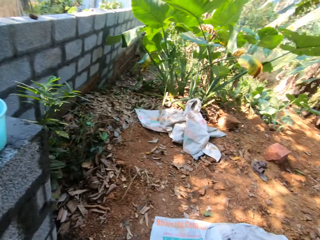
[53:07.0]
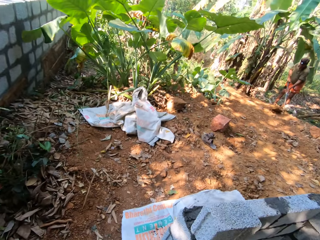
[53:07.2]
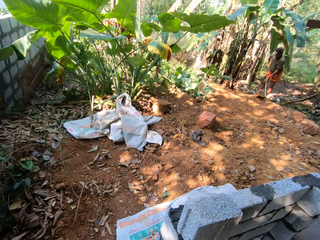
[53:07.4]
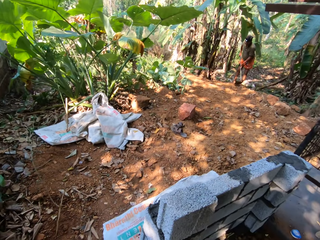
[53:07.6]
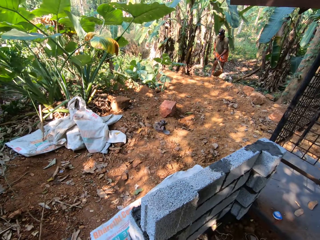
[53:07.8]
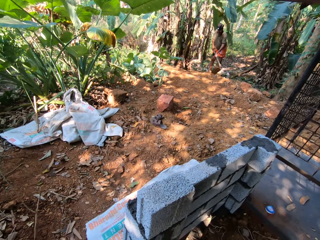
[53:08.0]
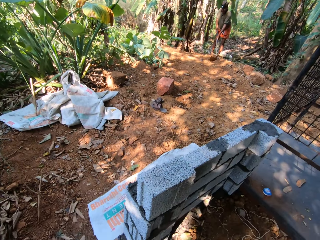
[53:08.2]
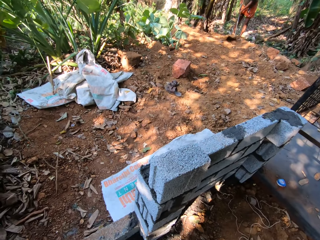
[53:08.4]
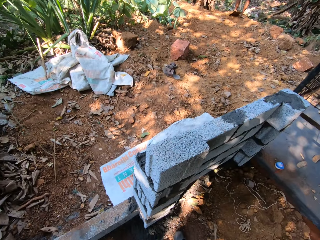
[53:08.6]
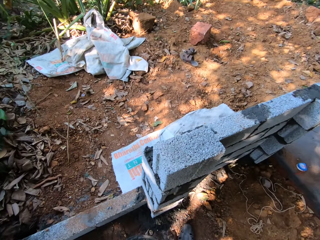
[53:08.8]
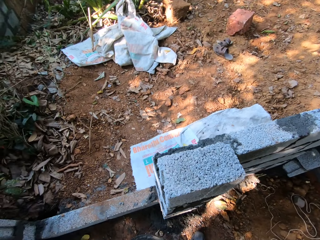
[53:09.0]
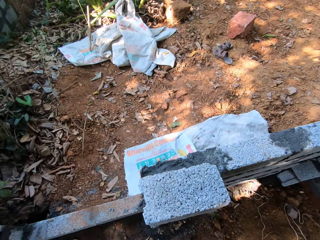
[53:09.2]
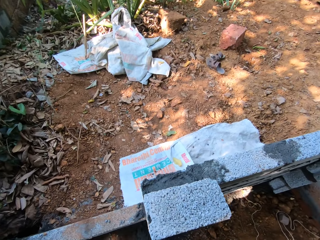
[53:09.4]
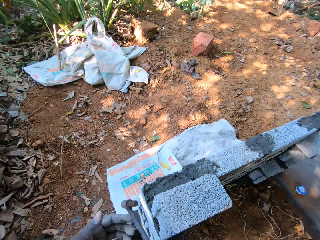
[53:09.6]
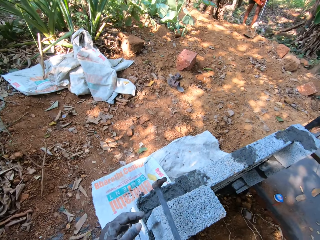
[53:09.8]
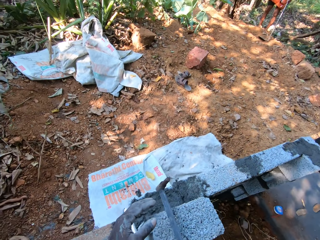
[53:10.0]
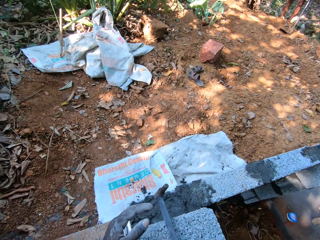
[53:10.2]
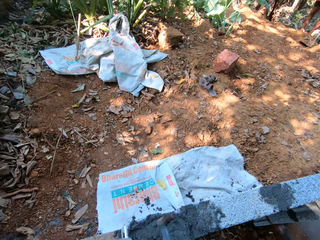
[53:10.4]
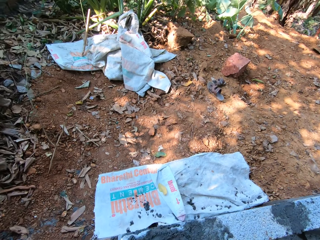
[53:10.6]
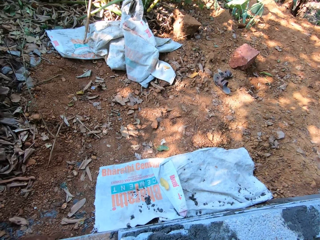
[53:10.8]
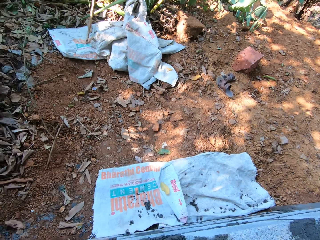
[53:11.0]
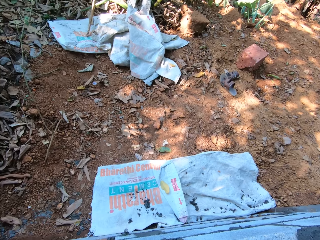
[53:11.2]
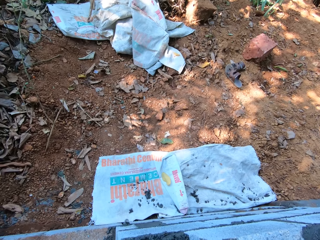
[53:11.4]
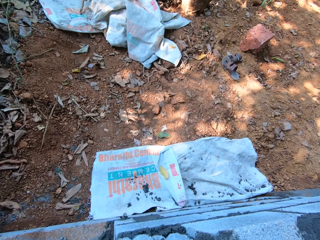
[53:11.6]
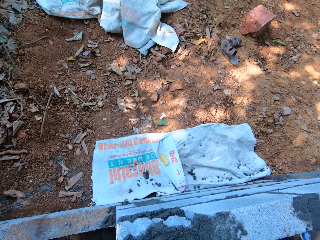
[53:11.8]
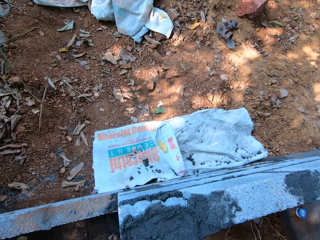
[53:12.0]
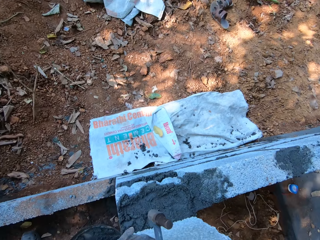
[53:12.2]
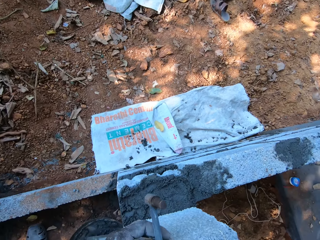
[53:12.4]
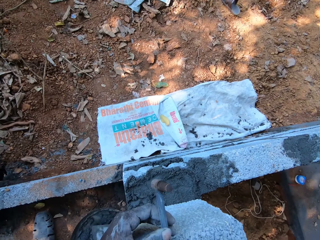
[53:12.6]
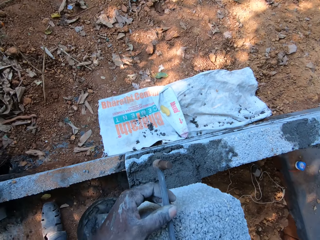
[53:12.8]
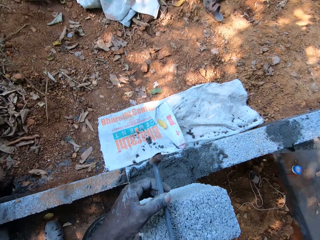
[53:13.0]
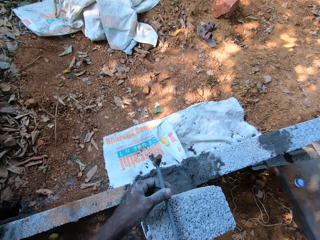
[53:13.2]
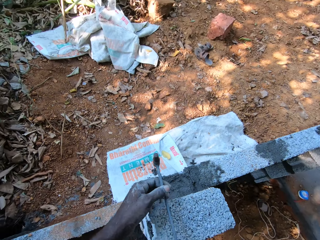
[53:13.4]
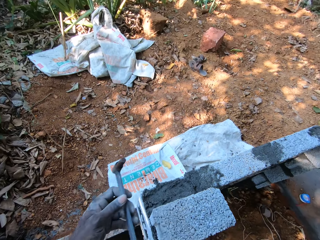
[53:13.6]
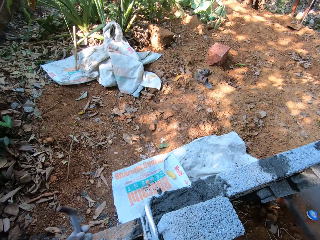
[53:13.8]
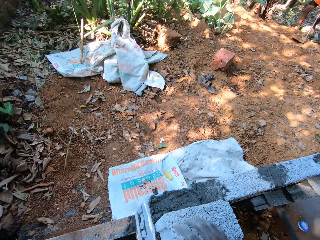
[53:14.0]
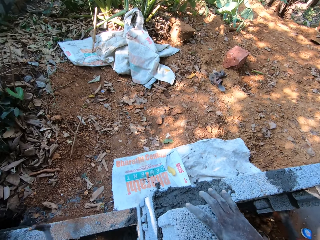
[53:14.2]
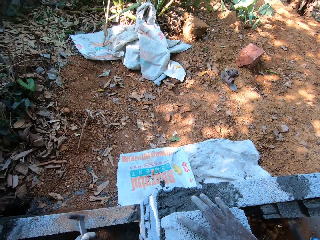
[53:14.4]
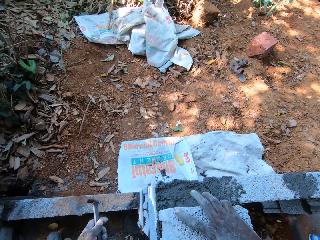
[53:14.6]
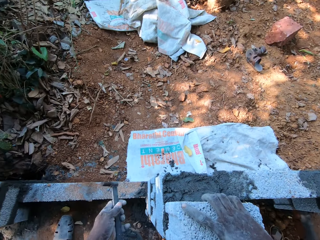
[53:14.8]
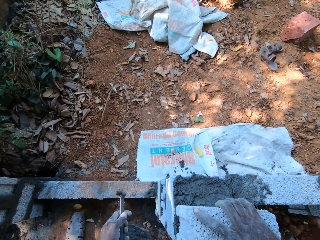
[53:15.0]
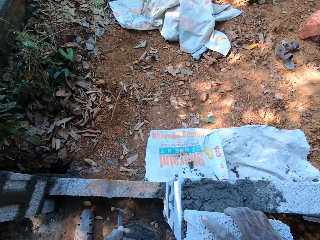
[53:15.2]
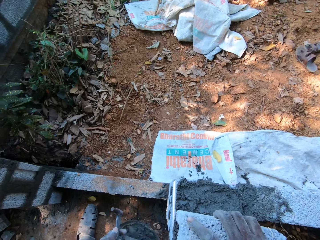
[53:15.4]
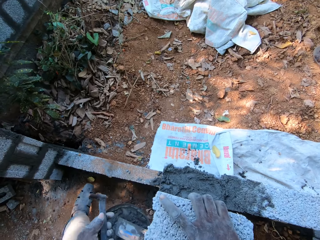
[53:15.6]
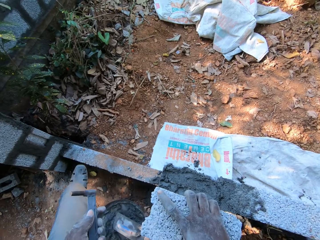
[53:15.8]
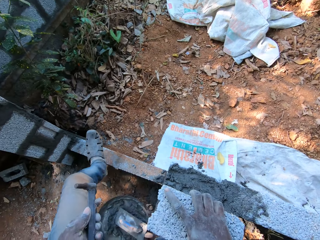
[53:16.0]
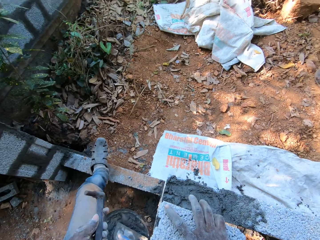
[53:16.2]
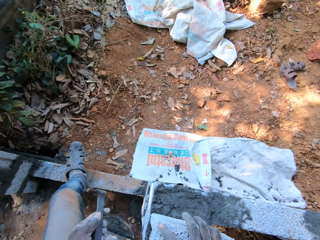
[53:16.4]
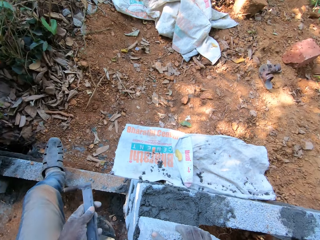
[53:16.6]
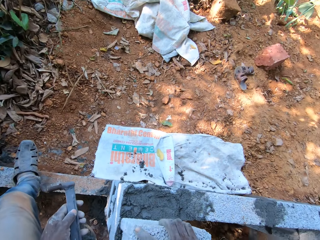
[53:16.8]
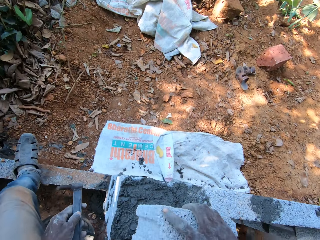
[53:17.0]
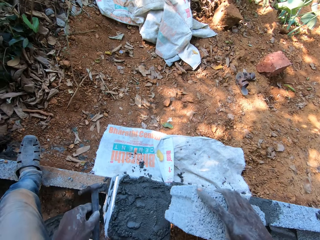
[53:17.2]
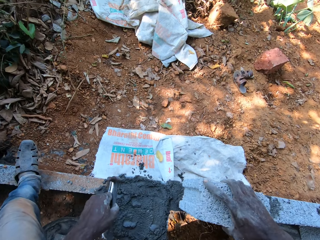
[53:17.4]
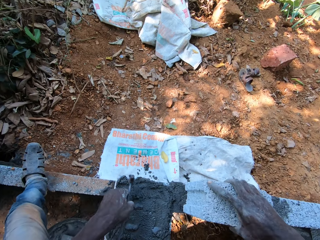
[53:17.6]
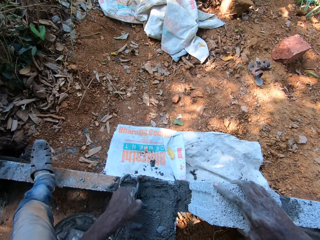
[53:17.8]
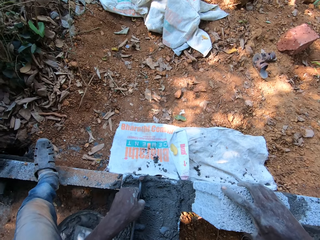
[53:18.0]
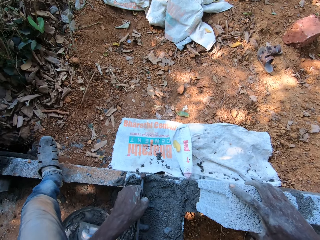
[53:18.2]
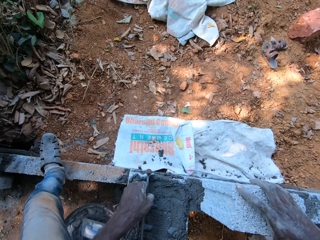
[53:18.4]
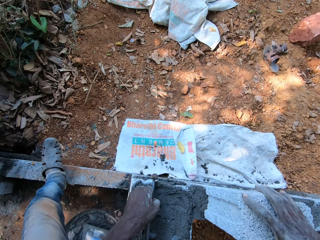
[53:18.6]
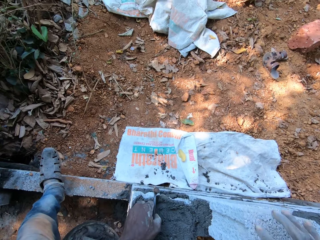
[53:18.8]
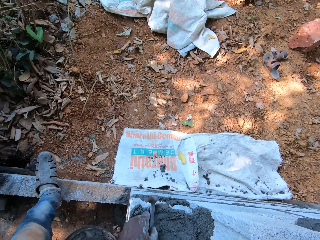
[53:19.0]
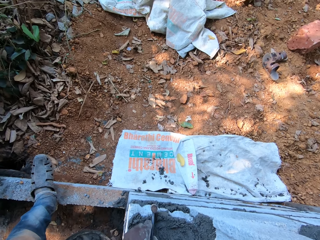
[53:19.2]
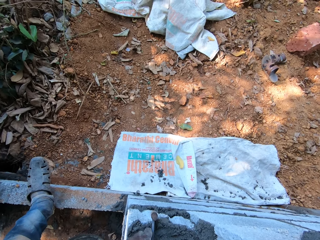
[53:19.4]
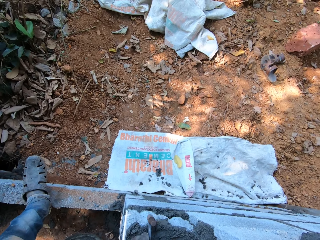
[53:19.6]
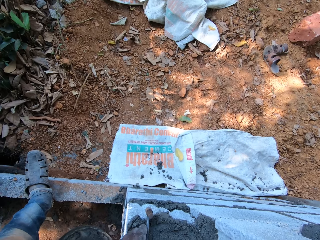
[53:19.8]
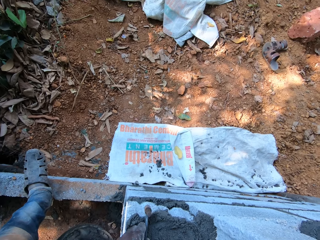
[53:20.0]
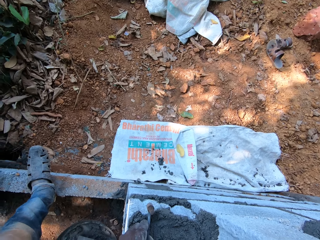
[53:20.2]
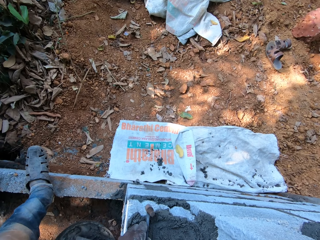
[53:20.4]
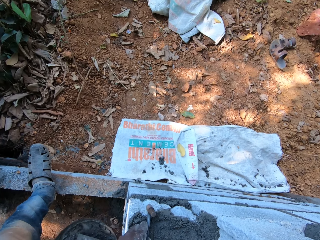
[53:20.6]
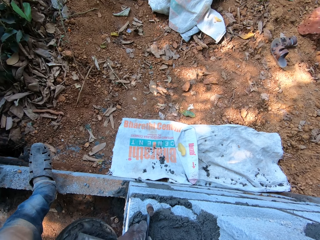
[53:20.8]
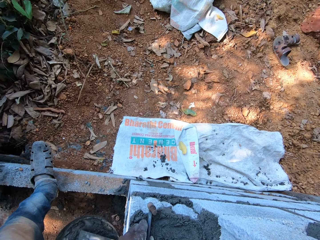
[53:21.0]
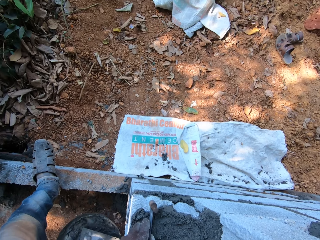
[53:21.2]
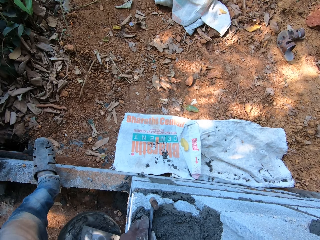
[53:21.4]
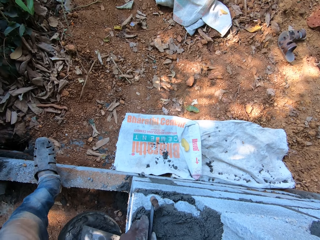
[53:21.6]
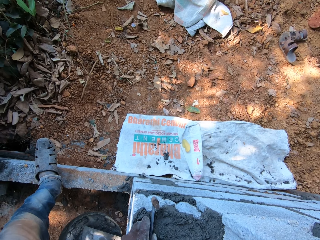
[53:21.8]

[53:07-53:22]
The camera wearer picks a metal rod from a concrete block with his left hand. The man digs the soil with the shovel in both hands. The camera wearer places the metal rod on the concrete block with his right hand. He picks the metal rod from the concrete block with his left hand. He holds the concrete block with his right hand. He picks the concrete block from the concrete block with his right hand. He drops the metal rod on the cementing materials with his left hand and drops the concrete block on the concrete block with his right hand.

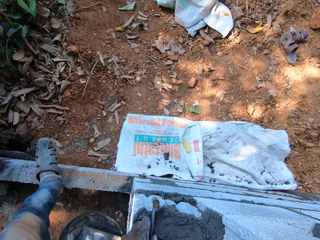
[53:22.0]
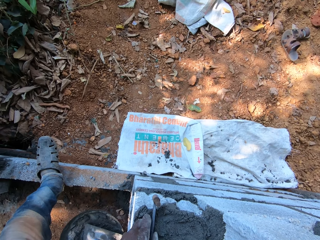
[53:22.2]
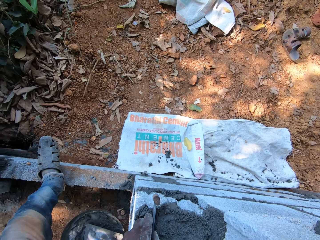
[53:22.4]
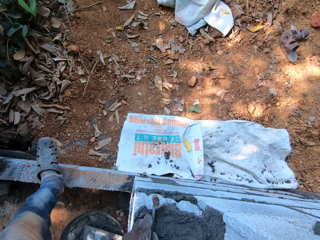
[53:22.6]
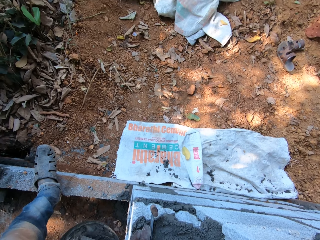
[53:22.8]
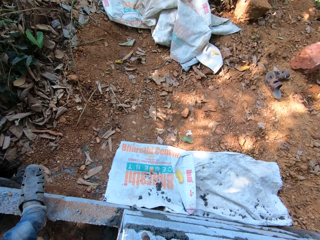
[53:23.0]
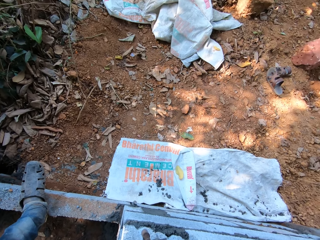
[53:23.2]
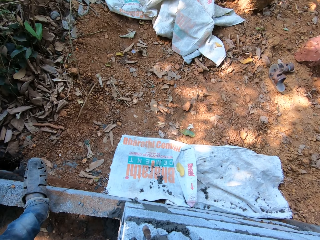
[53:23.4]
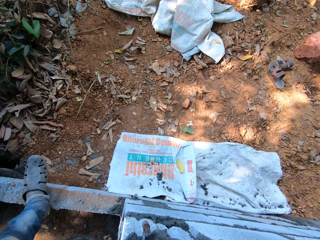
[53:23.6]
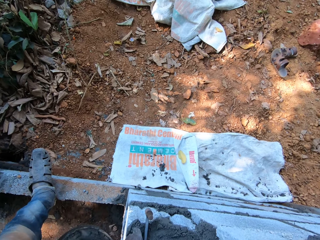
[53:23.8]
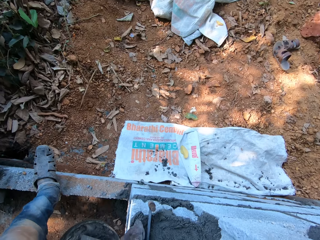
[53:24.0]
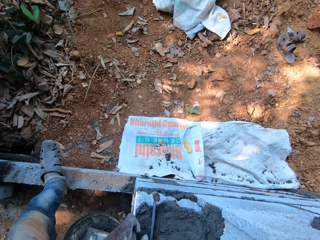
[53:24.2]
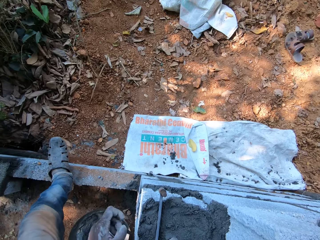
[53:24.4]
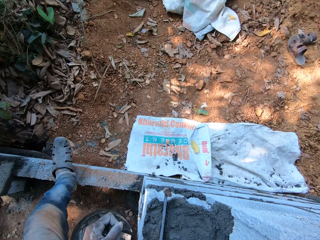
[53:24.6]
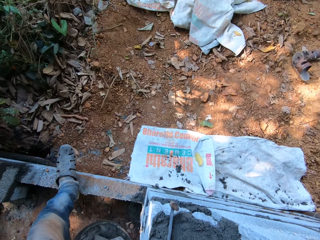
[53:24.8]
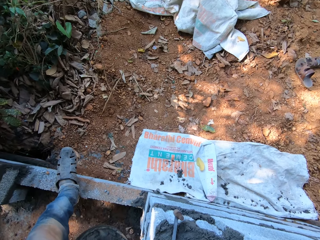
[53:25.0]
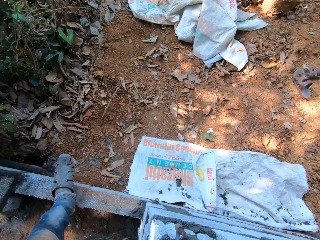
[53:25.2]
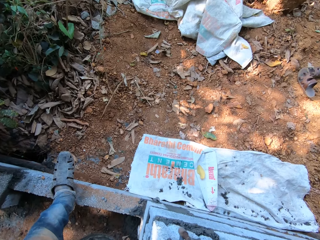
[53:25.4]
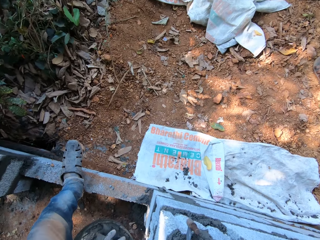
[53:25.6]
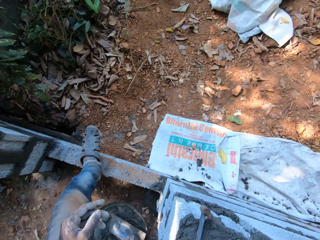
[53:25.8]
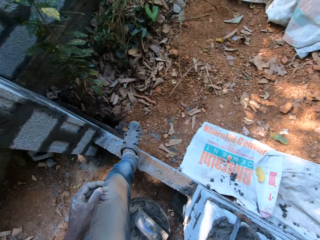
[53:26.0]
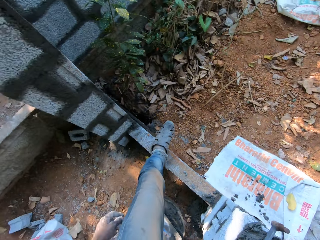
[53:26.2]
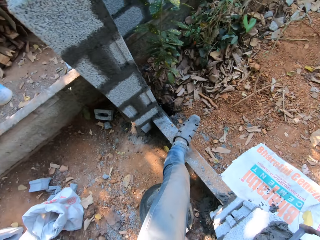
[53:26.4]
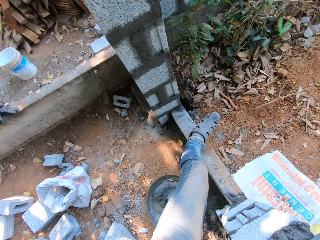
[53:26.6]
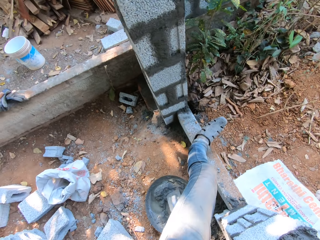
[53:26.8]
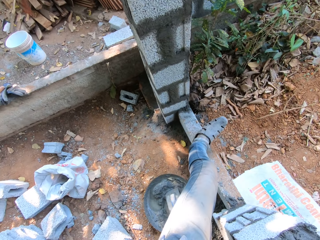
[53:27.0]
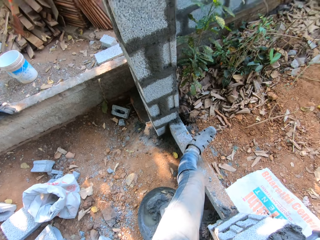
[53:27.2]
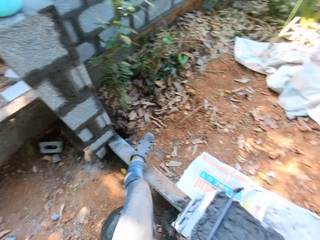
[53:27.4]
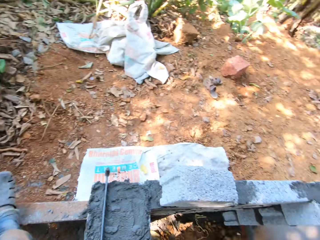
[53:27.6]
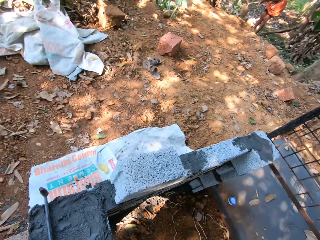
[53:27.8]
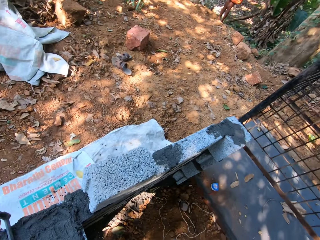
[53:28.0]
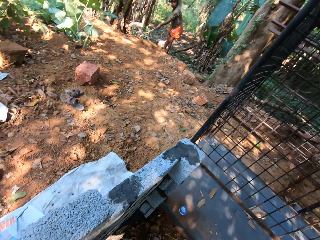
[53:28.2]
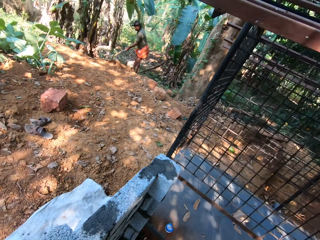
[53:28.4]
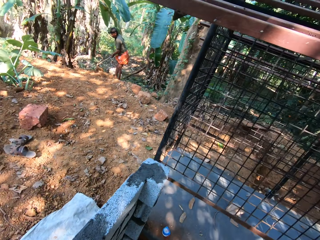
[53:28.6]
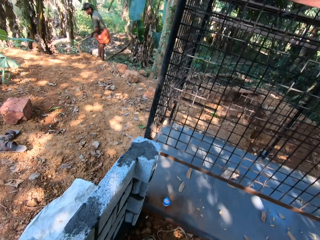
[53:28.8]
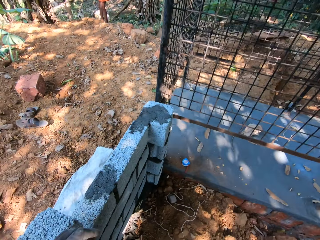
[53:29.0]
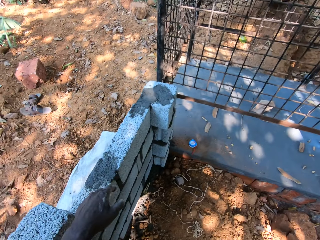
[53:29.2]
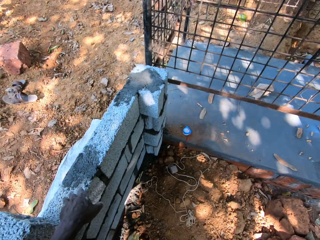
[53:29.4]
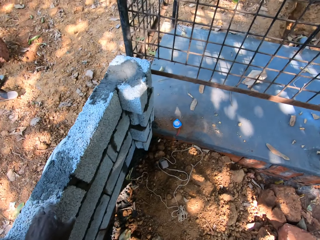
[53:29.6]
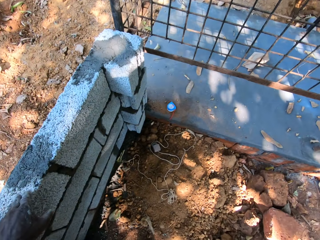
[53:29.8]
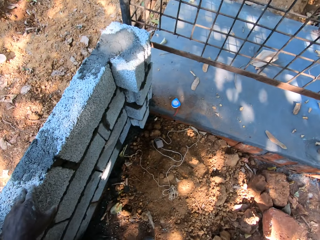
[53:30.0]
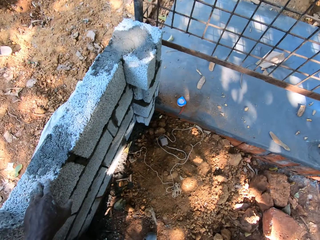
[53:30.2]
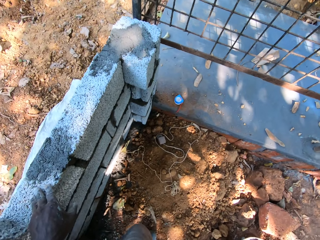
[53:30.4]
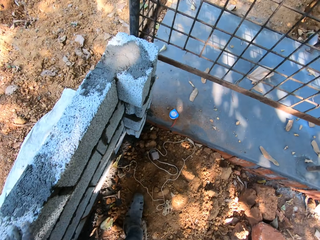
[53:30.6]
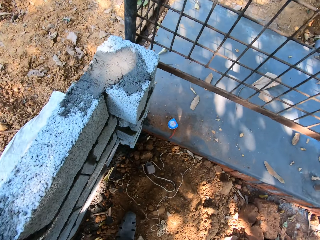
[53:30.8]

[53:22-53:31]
The camera wearer looks around. A man digs the soil with the shovel in both hands.
